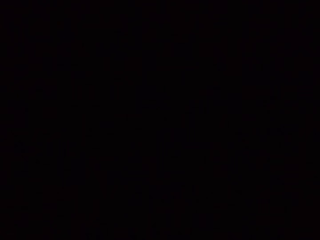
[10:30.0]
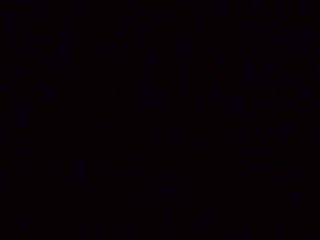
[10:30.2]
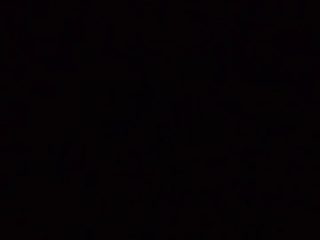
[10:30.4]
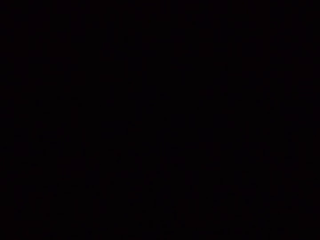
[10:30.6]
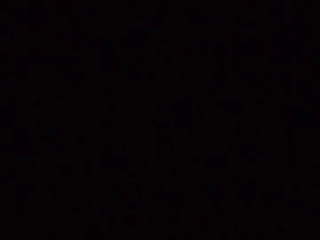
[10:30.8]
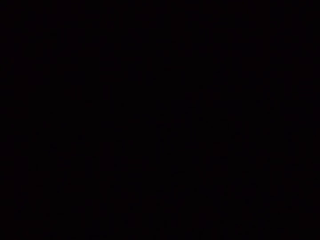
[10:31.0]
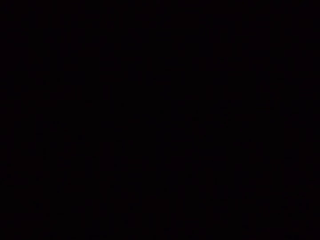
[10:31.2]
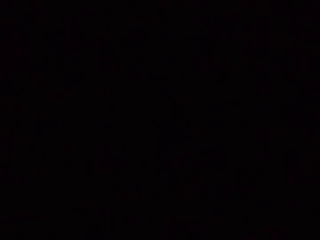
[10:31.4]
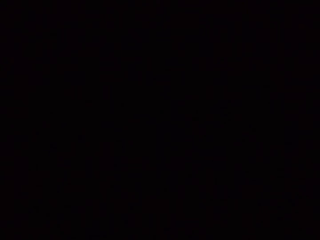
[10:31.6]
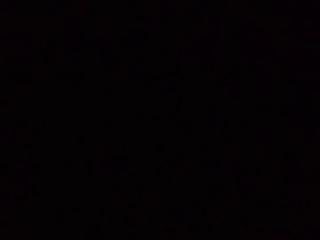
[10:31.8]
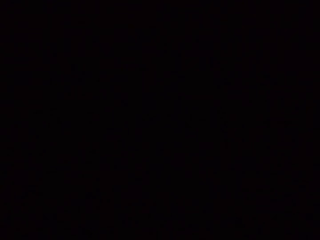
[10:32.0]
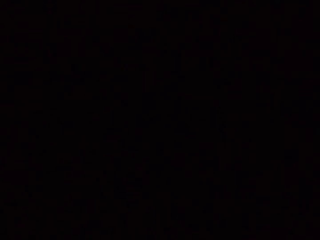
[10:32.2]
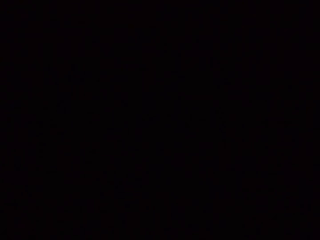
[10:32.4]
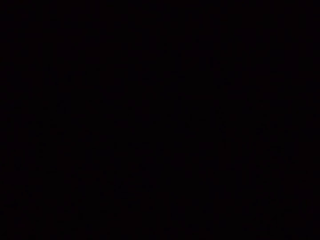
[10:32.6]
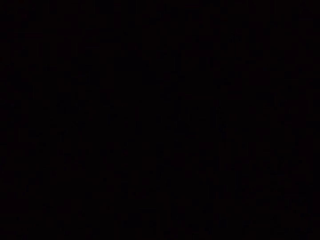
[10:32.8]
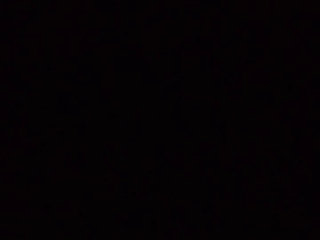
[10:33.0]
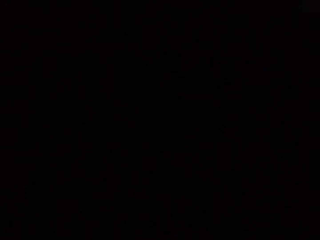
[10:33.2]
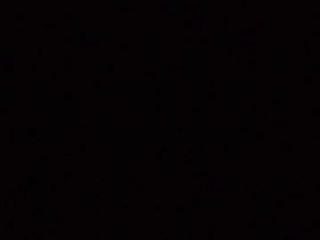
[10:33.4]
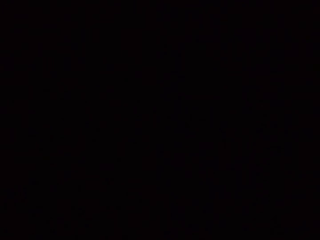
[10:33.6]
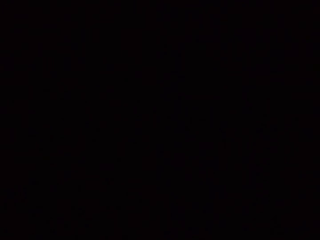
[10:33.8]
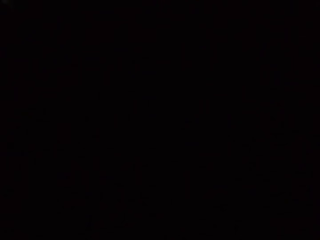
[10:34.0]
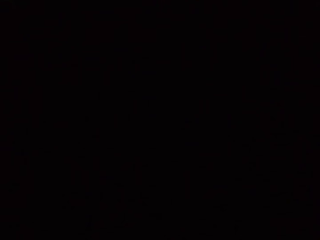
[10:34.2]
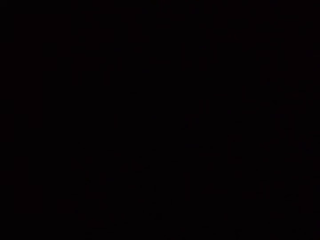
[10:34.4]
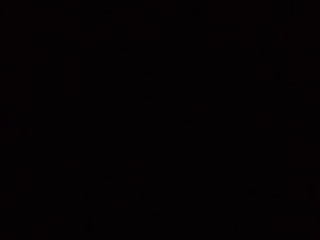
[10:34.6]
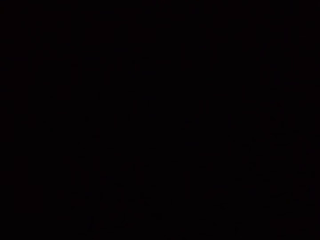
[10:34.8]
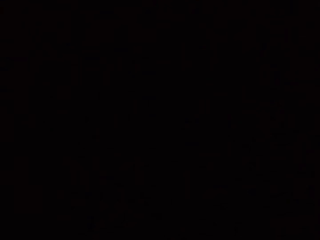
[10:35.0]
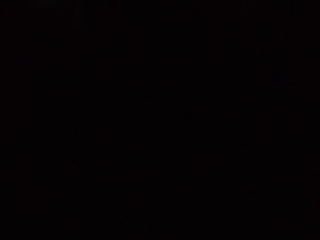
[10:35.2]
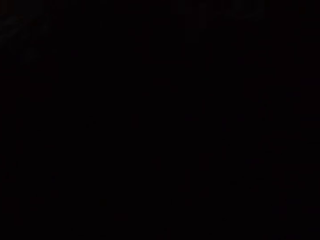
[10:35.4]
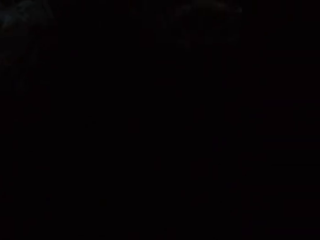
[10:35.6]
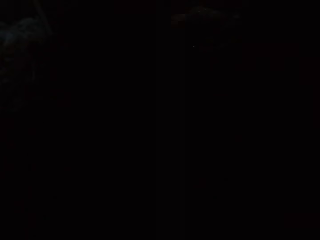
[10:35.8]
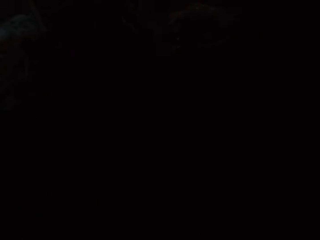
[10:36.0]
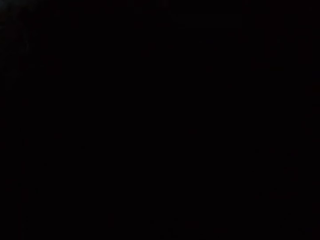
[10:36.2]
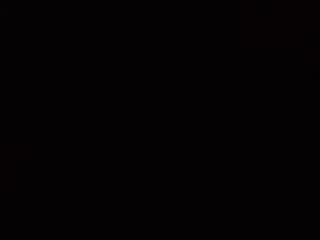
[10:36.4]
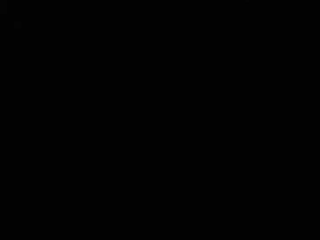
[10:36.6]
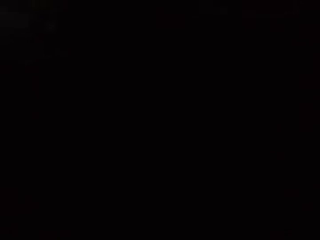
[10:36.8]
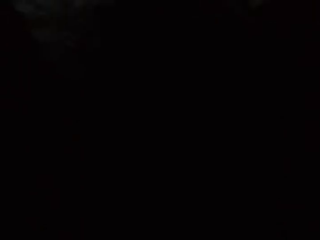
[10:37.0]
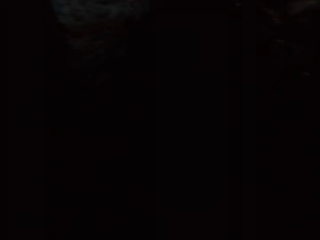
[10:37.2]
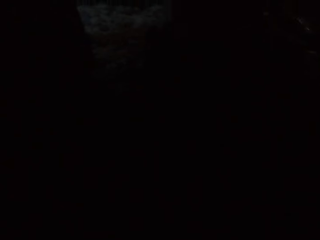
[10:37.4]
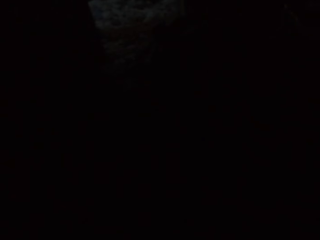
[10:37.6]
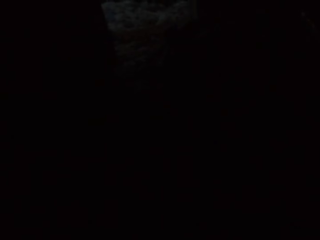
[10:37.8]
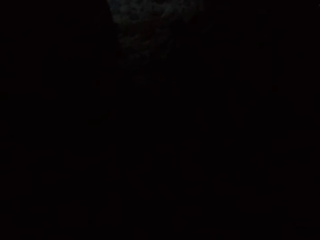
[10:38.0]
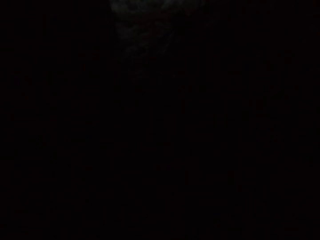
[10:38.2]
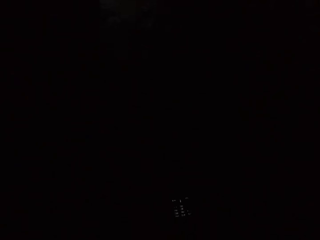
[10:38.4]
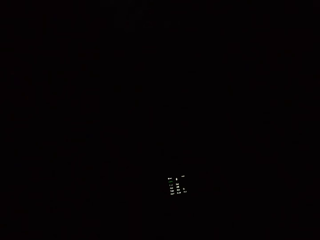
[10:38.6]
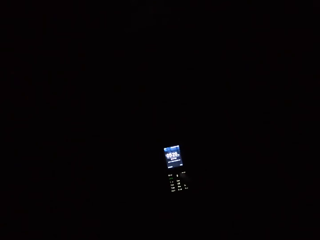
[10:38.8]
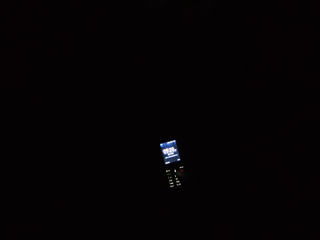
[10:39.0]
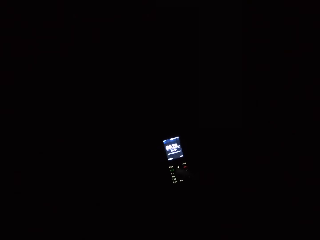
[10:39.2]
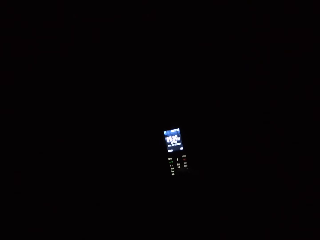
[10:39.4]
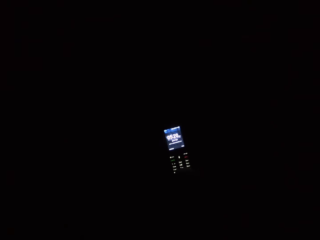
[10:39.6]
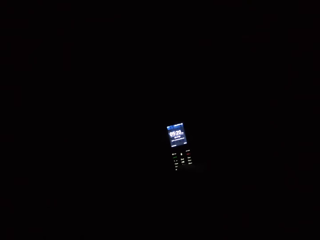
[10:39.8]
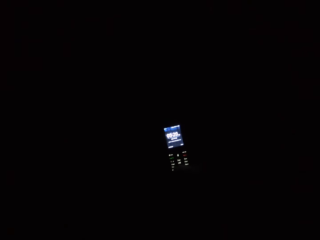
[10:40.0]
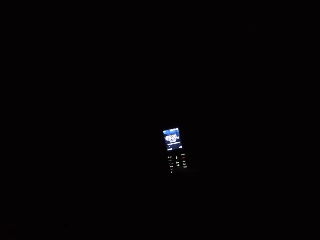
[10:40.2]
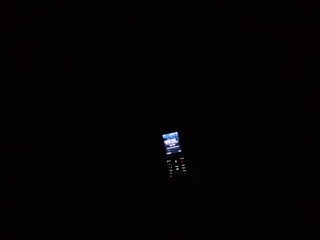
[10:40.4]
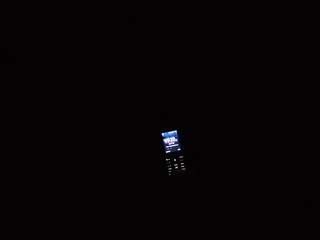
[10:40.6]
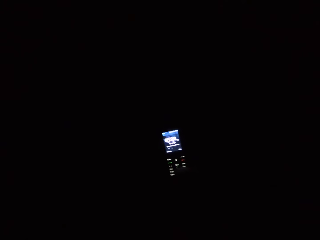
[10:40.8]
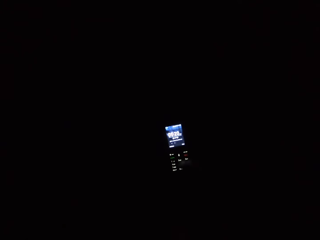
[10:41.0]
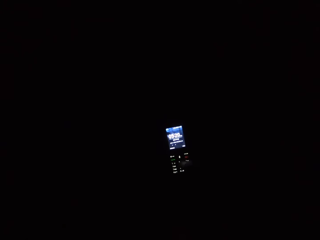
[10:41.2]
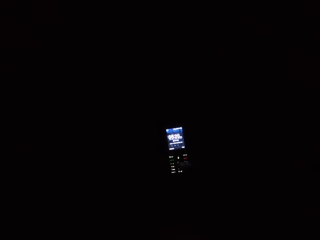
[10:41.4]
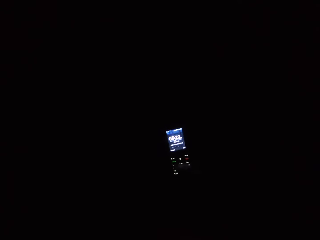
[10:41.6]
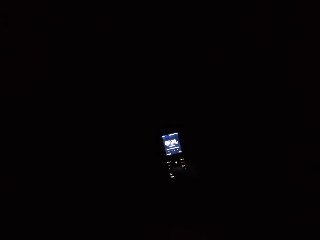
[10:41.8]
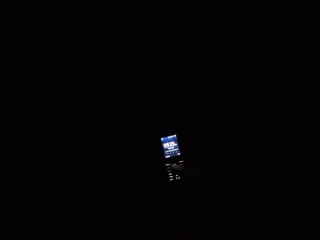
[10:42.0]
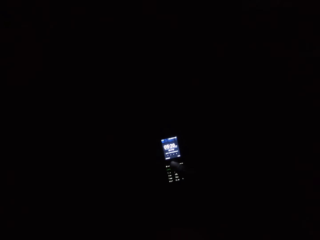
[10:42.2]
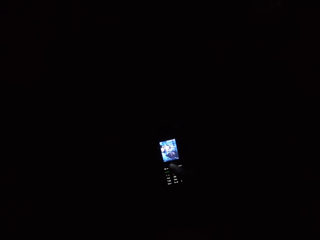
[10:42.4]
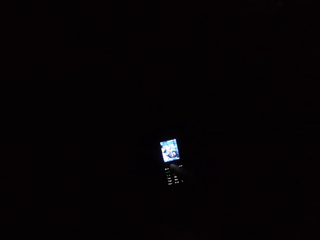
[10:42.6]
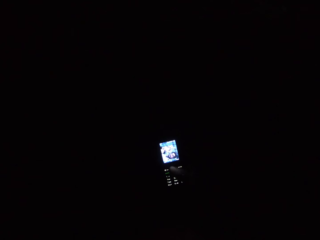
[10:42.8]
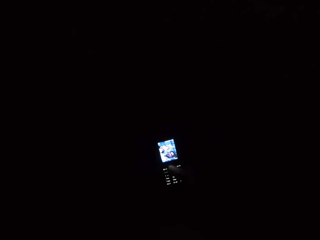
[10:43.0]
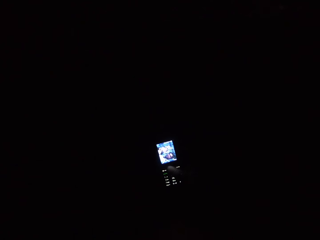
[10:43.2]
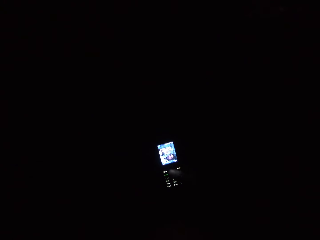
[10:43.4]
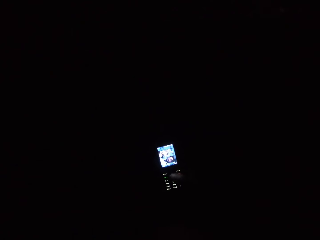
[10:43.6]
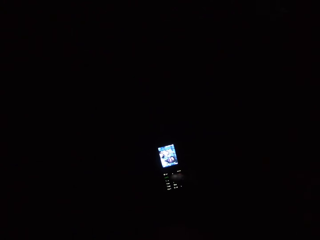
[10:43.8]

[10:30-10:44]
The camera wearer operates the phone with his right hand.

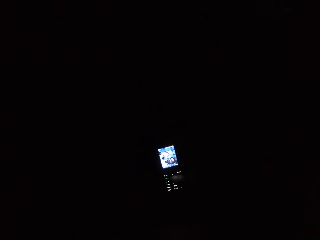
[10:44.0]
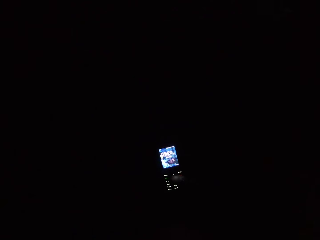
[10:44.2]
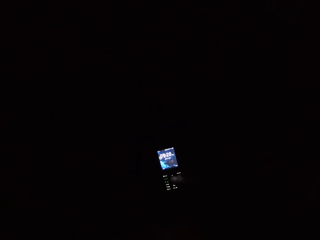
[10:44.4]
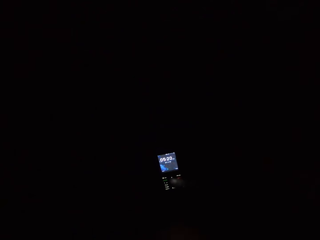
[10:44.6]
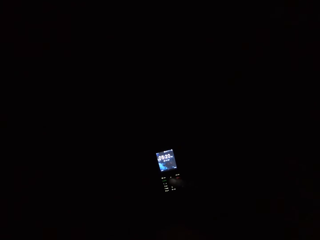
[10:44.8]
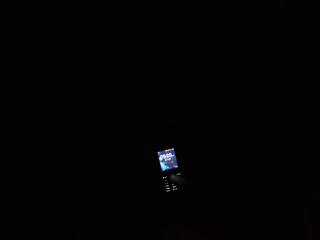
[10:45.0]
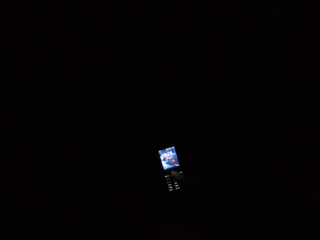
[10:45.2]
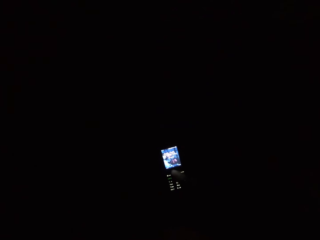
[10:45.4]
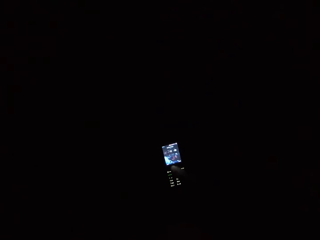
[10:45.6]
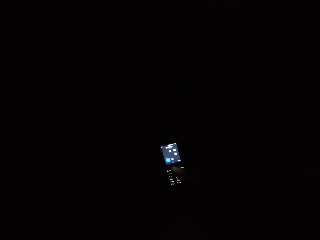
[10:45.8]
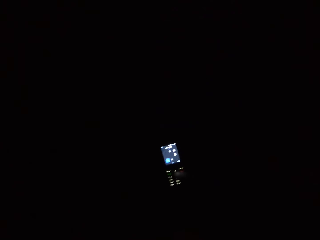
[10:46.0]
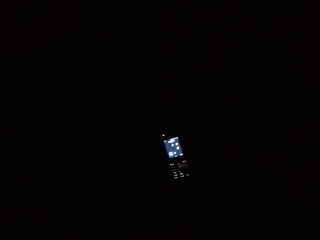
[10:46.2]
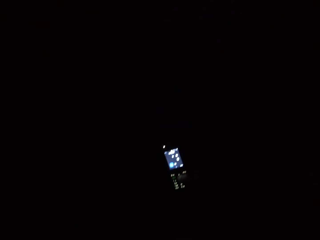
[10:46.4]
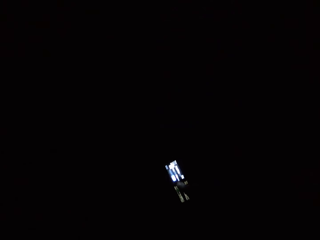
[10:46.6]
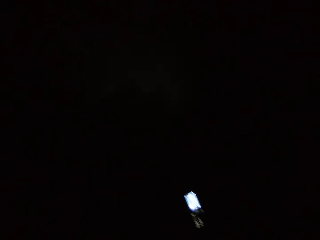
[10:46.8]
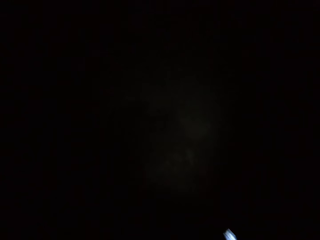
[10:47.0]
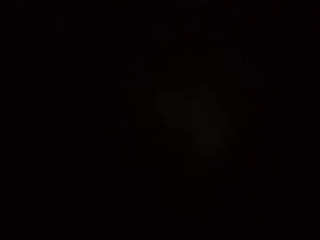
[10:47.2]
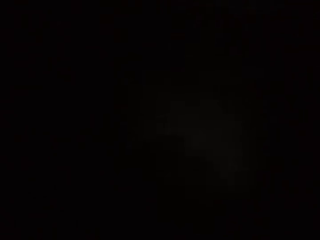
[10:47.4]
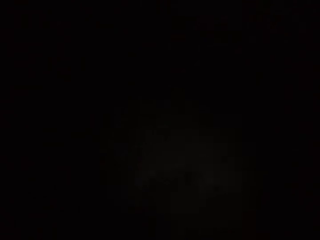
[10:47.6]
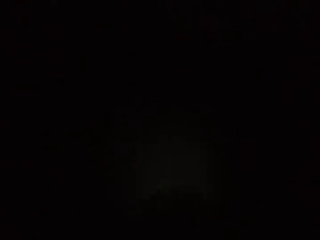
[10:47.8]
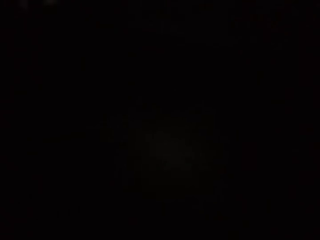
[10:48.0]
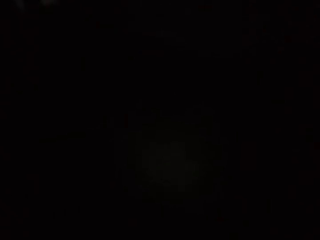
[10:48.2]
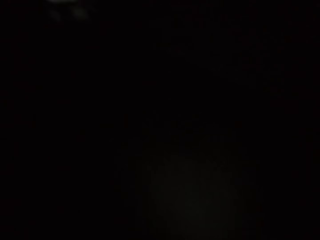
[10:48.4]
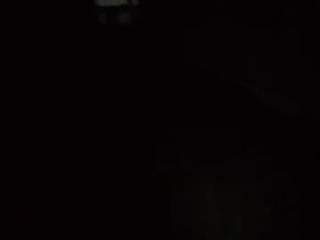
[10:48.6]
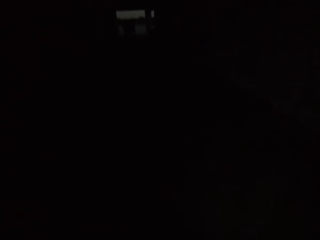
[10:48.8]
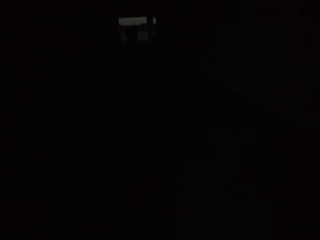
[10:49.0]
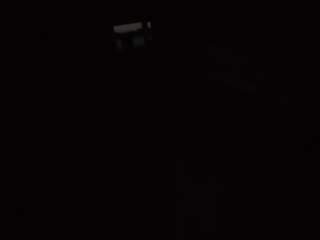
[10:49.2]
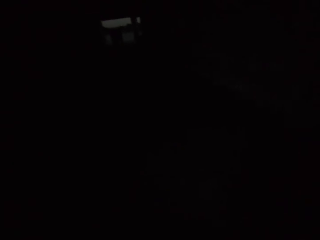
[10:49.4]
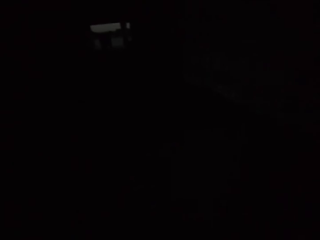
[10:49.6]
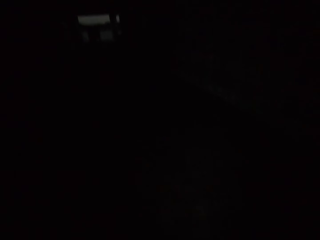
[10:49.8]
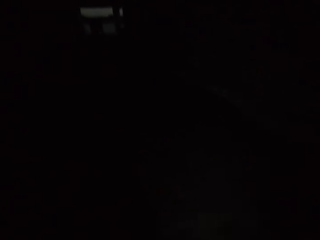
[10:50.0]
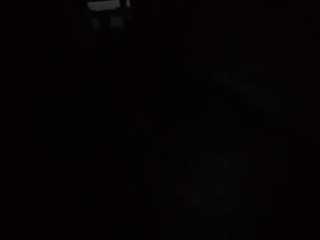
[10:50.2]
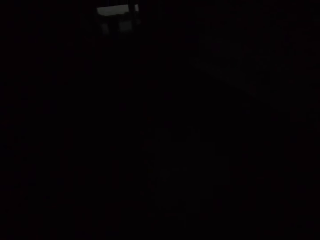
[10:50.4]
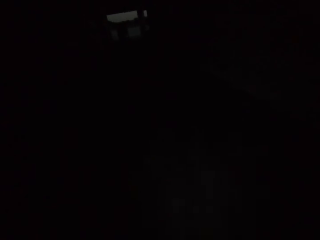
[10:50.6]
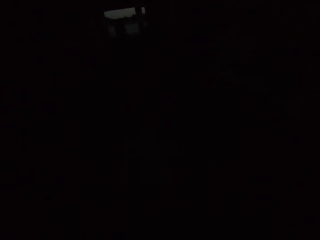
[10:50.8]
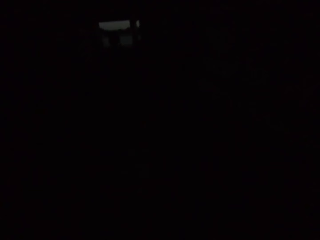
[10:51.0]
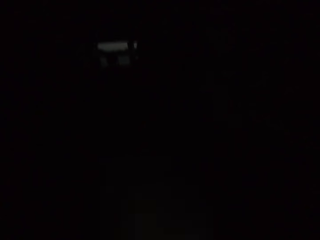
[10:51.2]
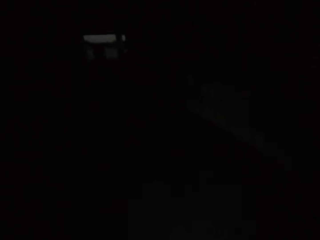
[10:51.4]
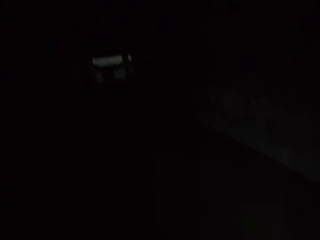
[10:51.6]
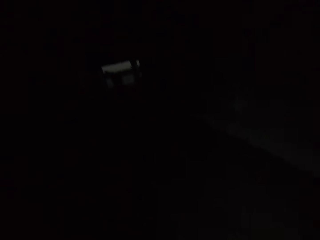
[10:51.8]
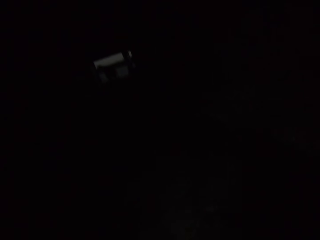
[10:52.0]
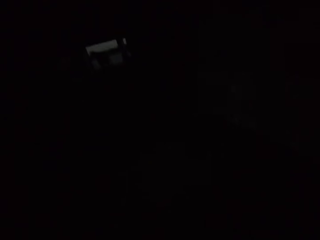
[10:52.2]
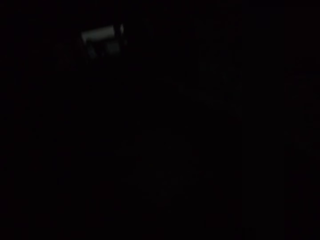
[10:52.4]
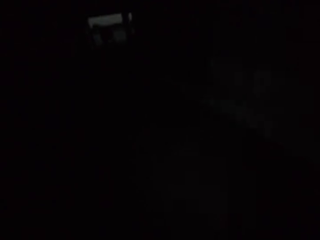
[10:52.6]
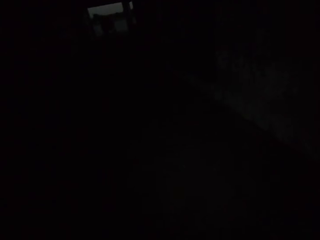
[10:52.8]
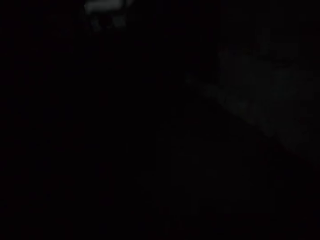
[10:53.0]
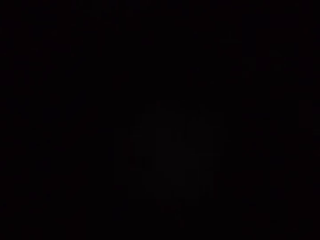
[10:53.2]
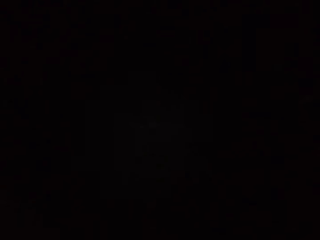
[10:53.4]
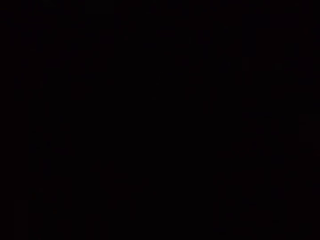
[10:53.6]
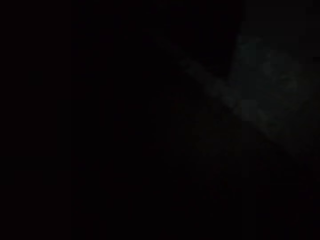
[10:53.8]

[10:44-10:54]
The camera wearer switches the phone light on.
